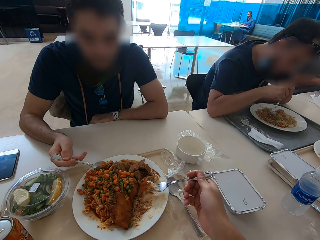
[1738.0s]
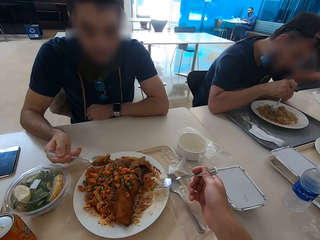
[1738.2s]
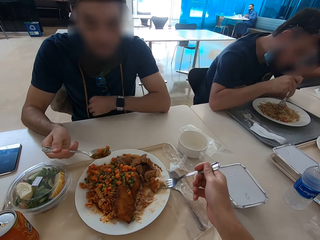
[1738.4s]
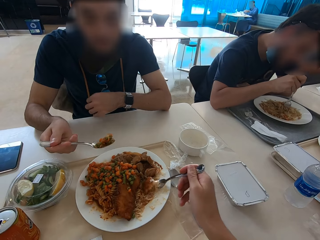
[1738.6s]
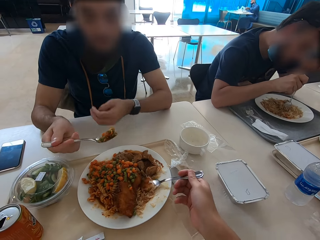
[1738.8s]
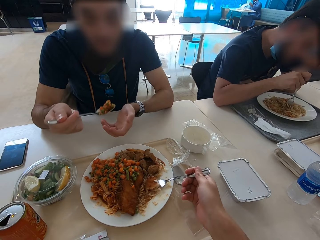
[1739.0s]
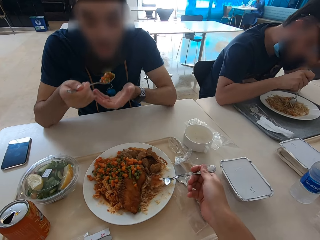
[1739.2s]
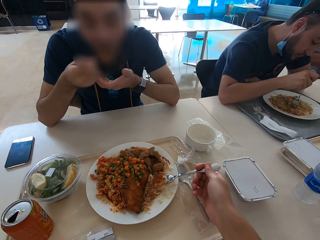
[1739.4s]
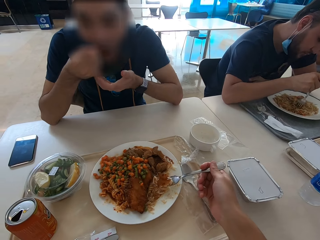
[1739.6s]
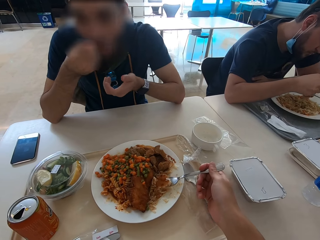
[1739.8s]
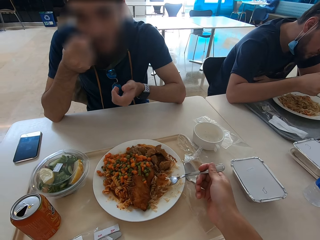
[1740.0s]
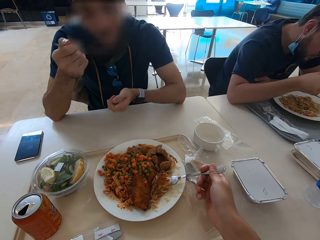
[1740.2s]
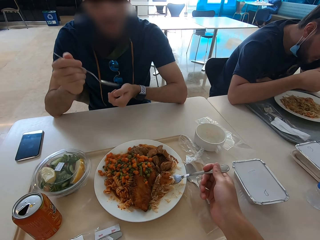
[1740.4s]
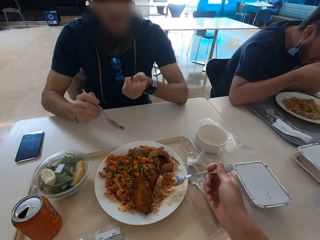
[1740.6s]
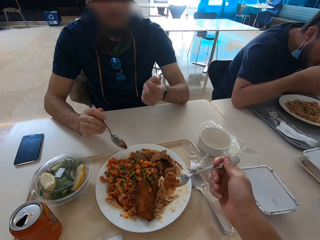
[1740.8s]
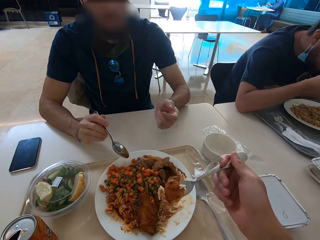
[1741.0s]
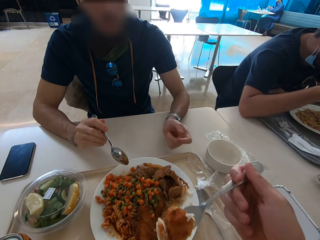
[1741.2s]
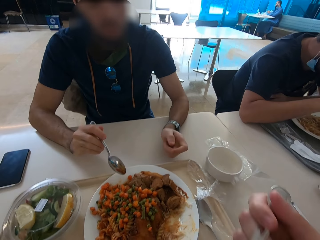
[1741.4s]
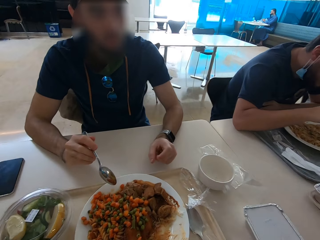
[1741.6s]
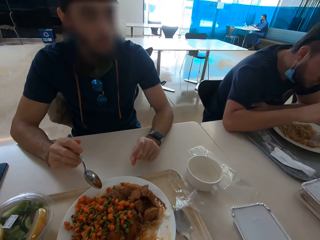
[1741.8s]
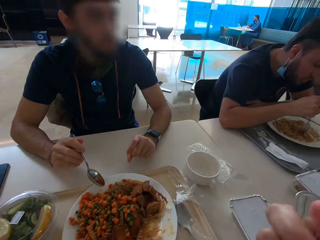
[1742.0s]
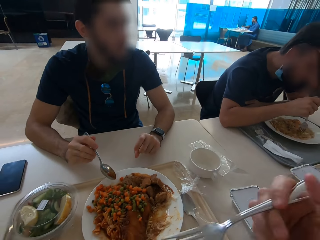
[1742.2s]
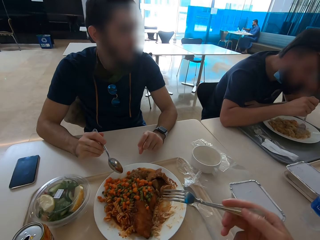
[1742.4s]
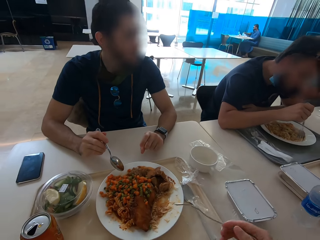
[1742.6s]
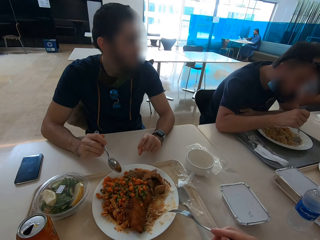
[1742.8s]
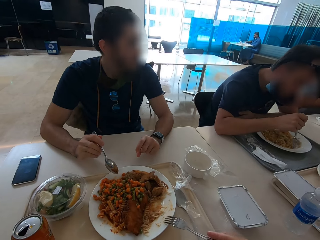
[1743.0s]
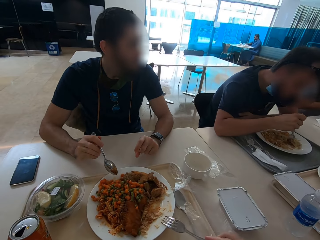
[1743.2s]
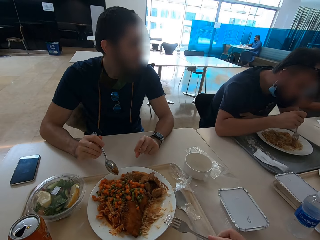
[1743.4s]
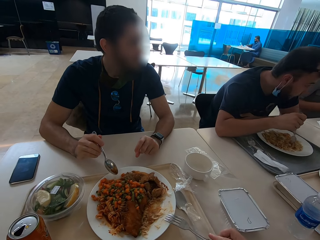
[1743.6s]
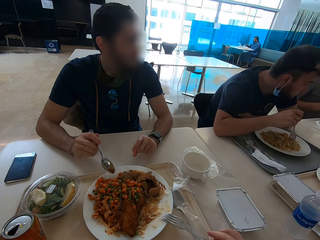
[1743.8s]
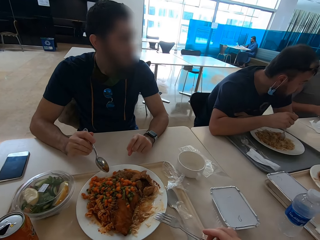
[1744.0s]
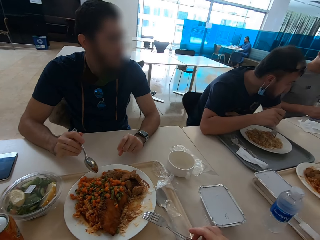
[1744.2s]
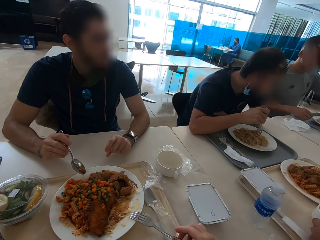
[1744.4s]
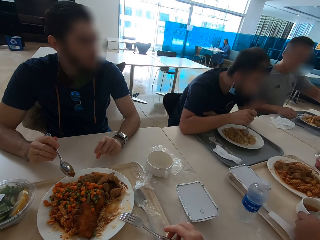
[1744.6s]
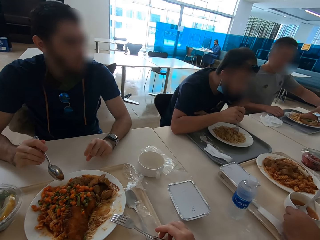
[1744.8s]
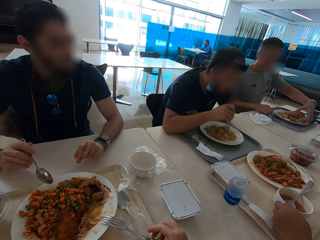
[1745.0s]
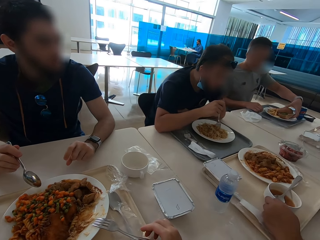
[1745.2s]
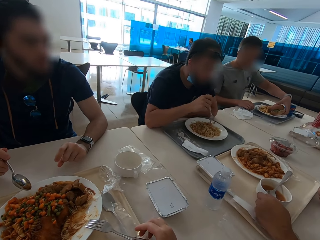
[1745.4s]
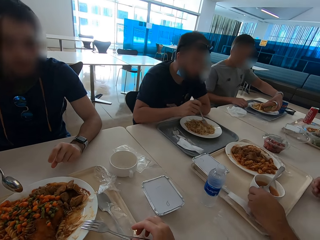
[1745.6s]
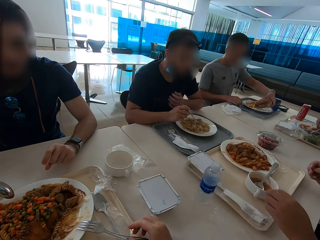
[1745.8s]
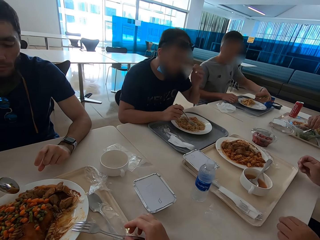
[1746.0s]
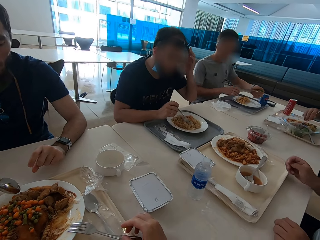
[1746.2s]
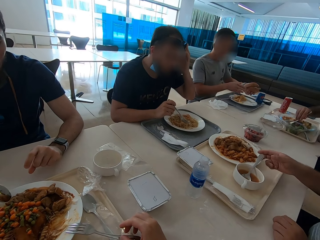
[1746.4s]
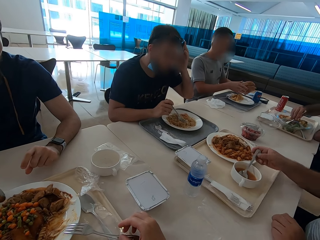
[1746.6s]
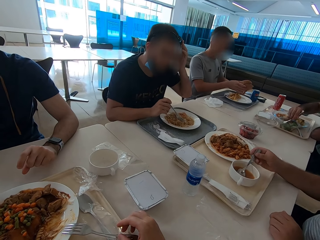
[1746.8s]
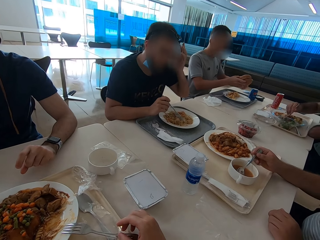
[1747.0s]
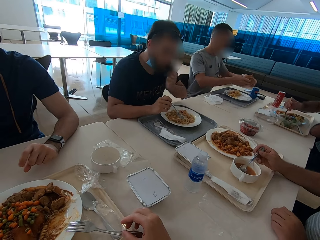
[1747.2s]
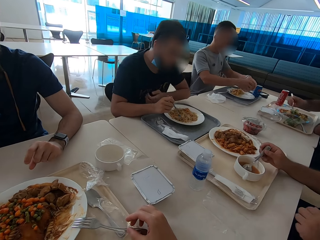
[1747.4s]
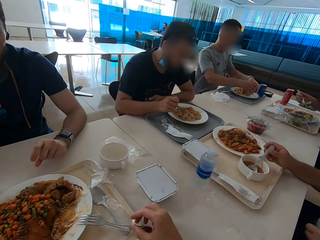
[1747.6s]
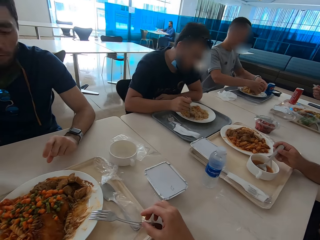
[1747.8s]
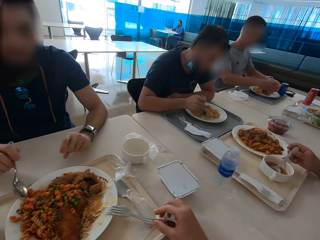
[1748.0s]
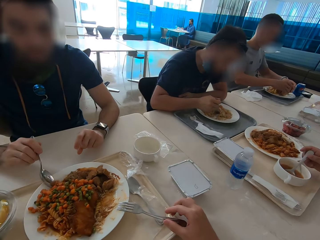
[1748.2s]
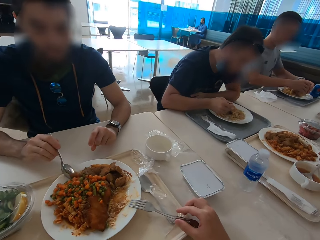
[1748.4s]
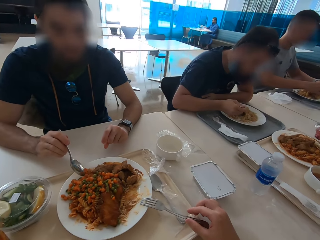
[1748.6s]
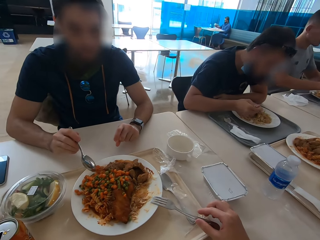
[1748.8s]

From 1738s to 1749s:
A person eats. The camera wearer puts the fork on the plate.

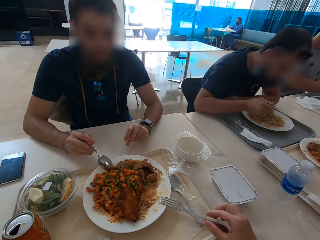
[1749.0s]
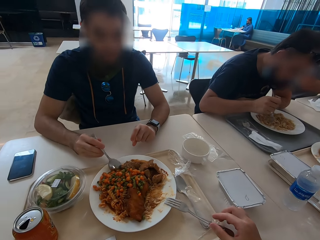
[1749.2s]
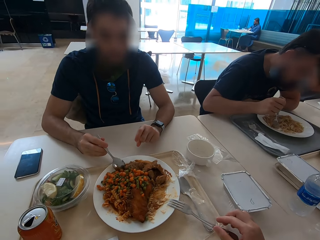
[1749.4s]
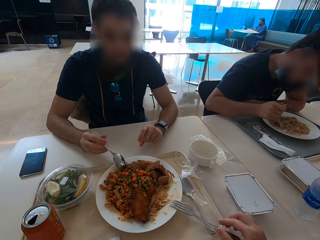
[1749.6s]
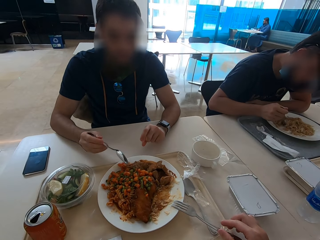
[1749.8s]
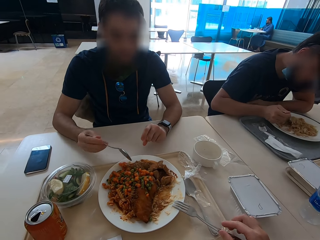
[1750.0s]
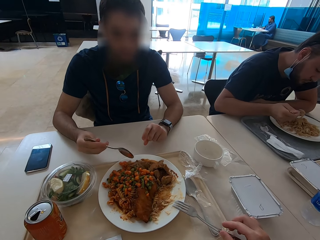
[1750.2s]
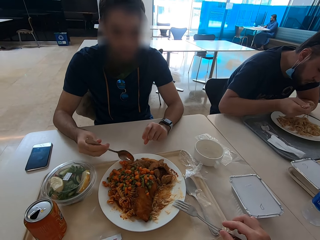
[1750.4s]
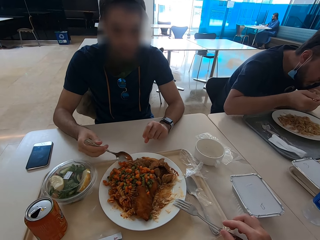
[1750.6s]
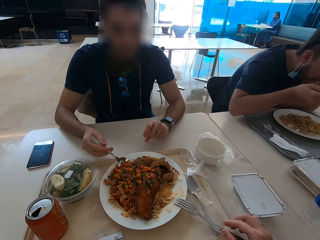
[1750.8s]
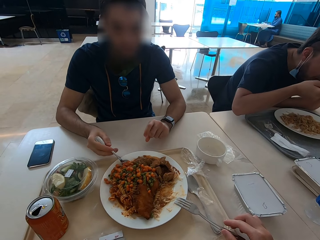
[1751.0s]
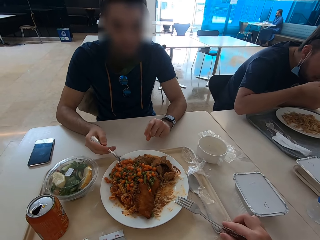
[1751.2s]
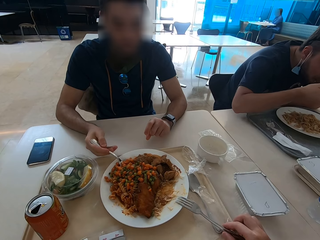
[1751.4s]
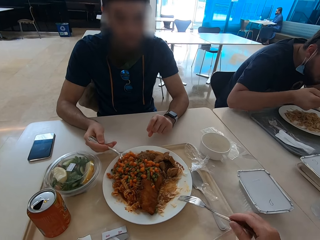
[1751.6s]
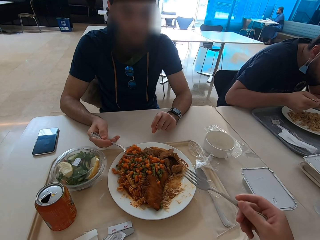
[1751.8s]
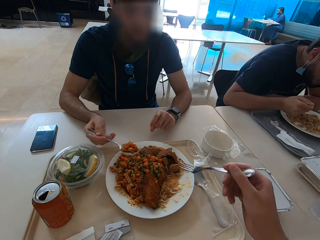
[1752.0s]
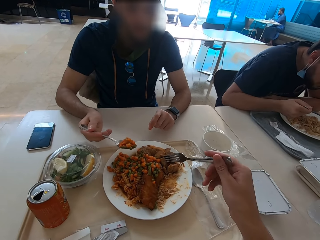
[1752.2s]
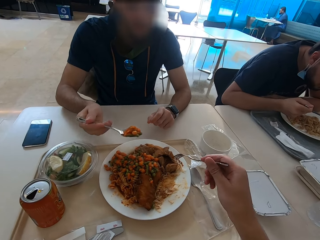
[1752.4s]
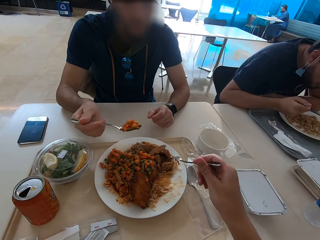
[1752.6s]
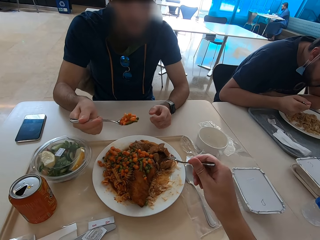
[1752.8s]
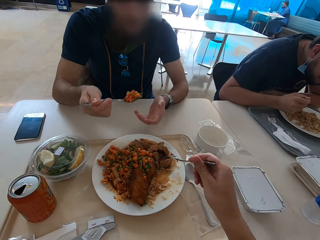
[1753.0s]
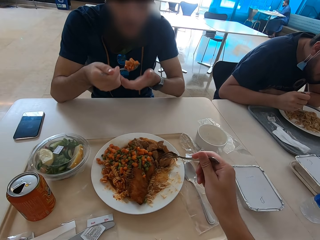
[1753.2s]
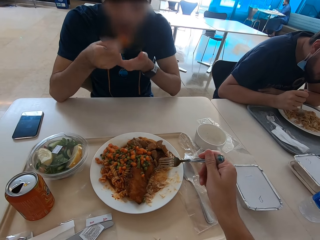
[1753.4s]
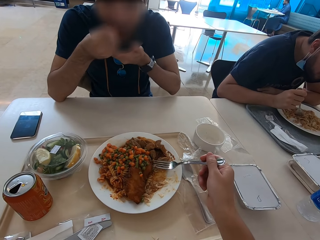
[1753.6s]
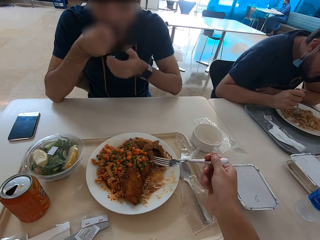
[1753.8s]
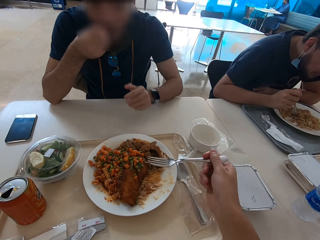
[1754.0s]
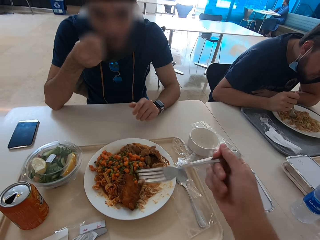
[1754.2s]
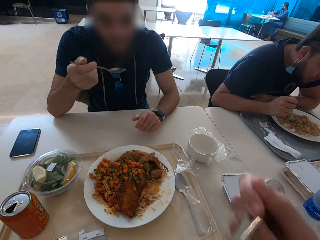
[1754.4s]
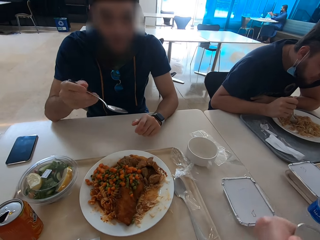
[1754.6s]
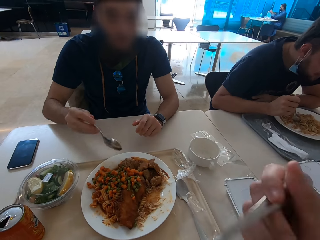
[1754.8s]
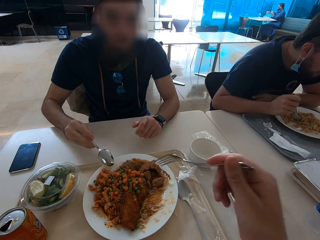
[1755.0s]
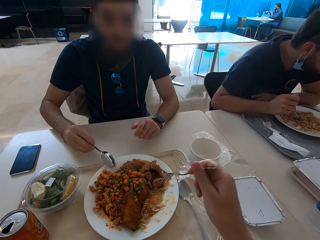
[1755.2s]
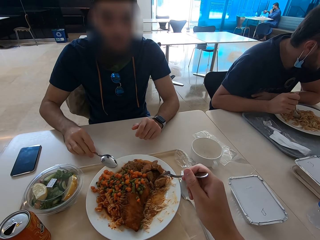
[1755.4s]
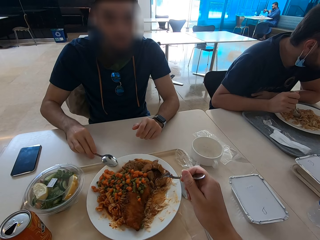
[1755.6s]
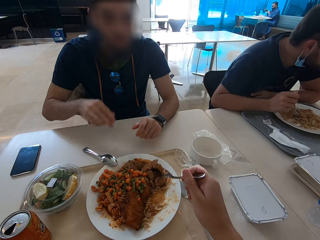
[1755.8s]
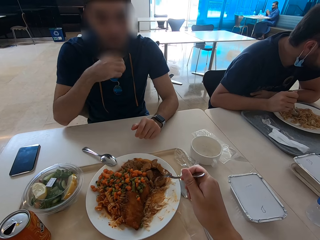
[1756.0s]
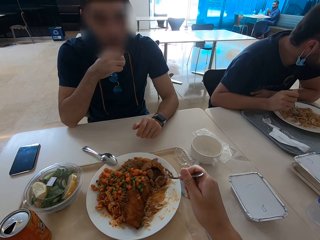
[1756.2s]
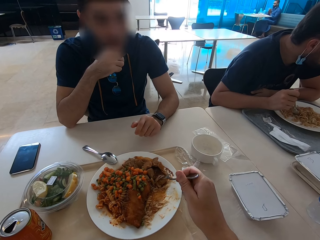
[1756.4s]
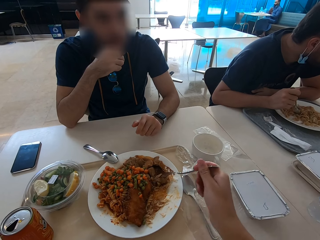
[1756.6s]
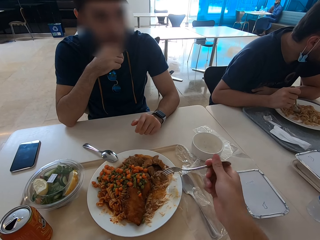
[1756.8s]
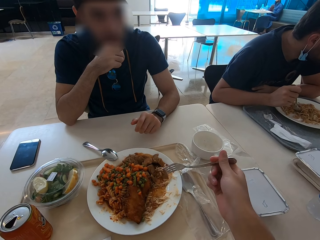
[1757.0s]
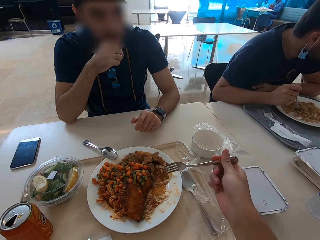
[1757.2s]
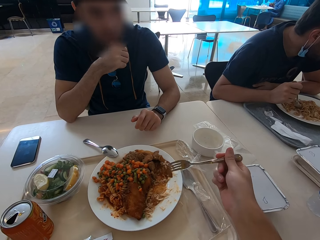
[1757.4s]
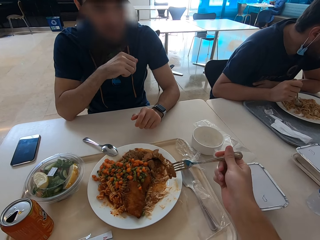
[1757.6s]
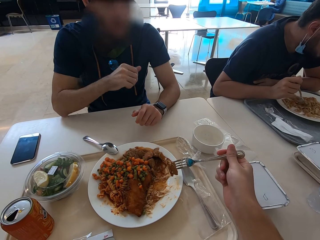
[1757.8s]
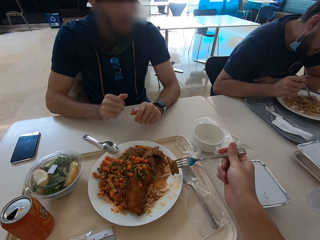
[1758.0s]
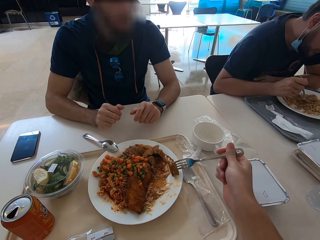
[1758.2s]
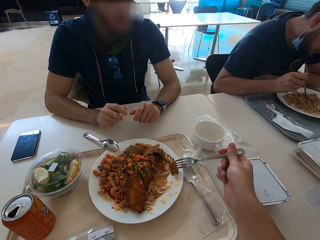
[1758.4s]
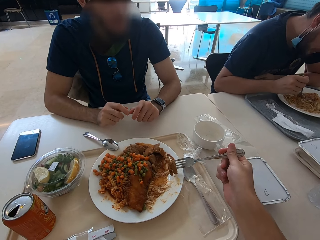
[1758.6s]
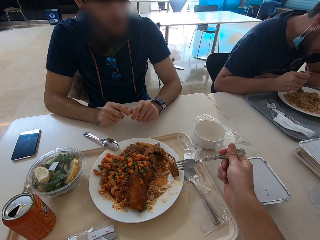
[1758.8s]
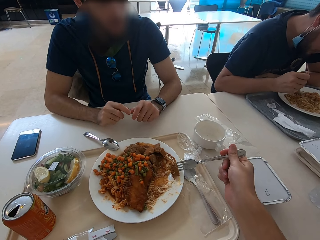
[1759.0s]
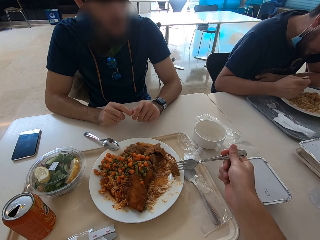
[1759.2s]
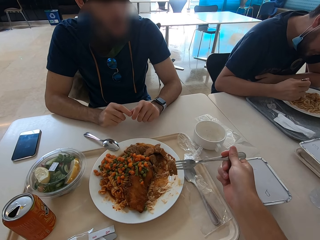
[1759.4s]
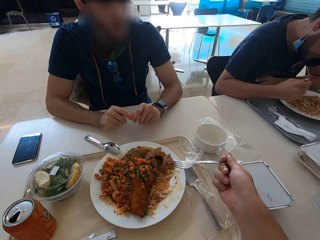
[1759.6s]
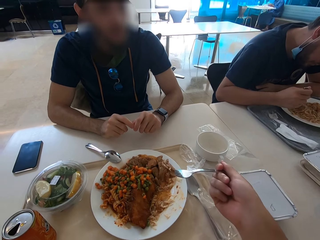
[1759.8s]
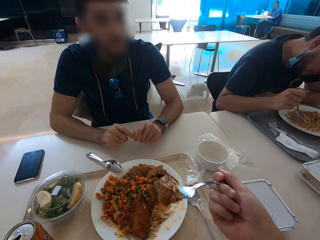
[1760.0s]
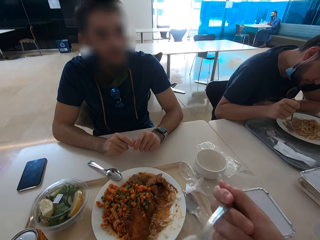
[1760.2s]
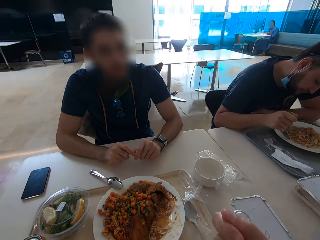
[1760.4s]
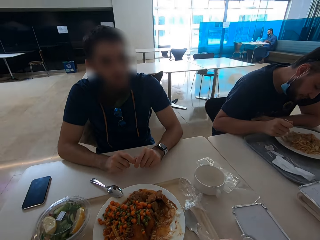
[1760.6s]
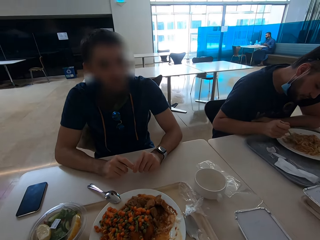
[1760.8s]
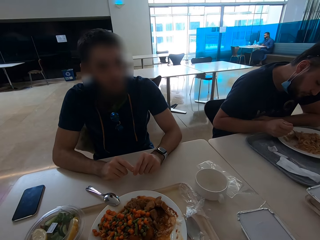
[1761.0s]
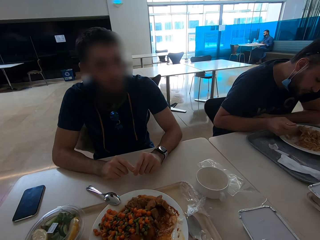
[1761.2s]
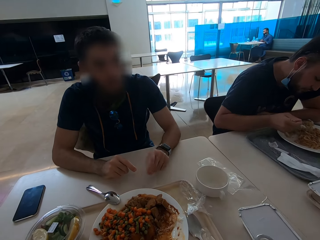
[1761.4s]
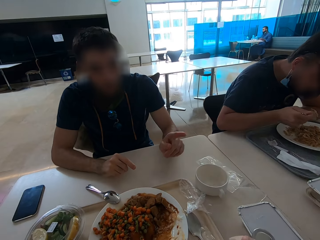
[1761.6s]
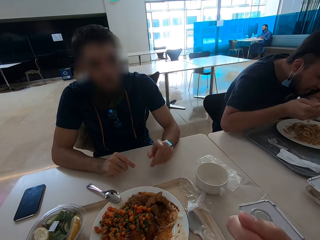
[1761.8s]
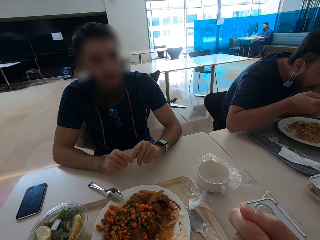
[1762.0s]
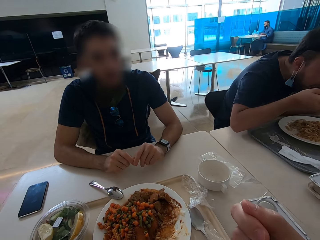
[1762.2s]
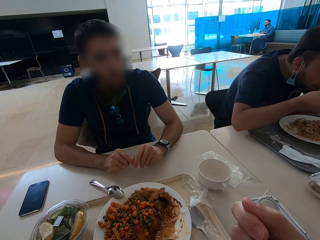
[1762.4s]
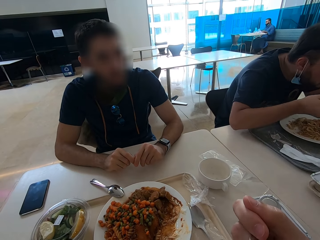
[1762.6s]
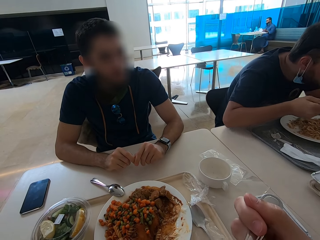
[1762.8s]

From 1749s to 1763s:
The camera wearer picks up the fork. They eat. A man puts the spoon on the plate. The man touches his face. The camera wearer eats. The man speaks with gestures.
